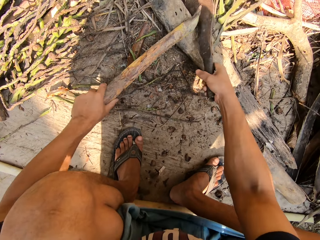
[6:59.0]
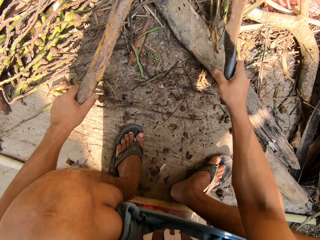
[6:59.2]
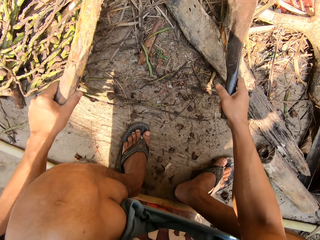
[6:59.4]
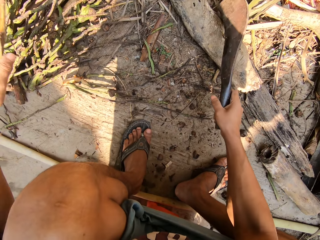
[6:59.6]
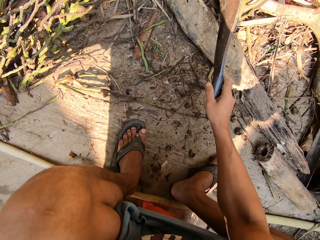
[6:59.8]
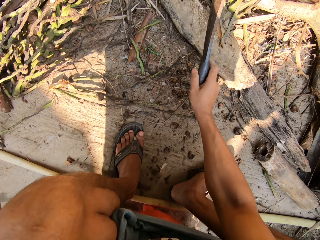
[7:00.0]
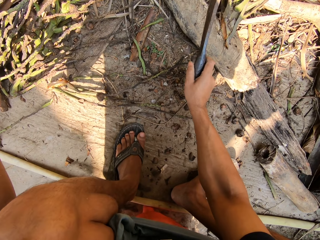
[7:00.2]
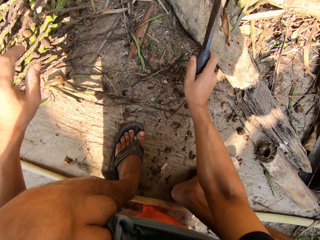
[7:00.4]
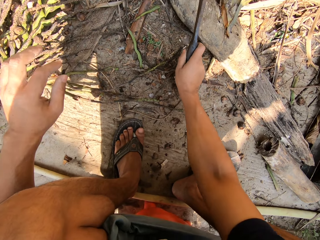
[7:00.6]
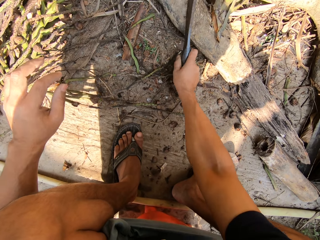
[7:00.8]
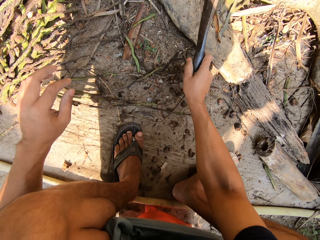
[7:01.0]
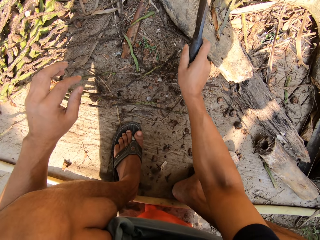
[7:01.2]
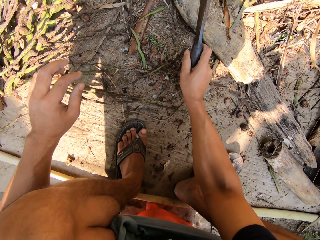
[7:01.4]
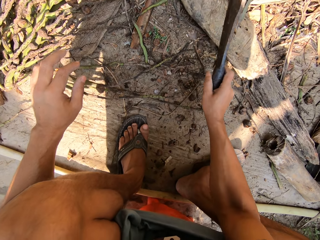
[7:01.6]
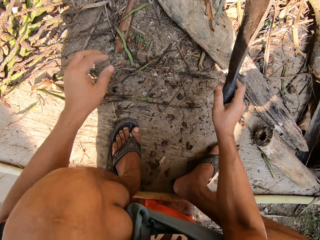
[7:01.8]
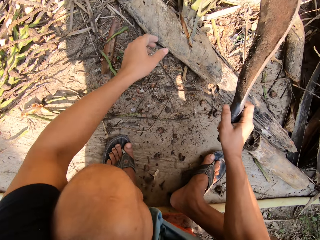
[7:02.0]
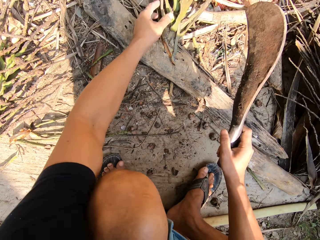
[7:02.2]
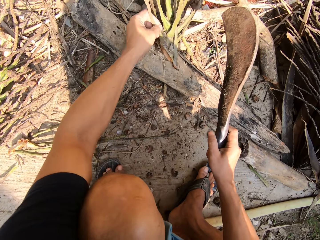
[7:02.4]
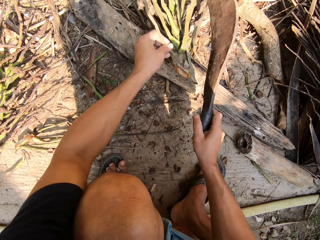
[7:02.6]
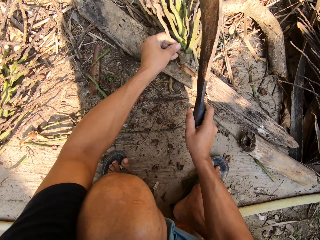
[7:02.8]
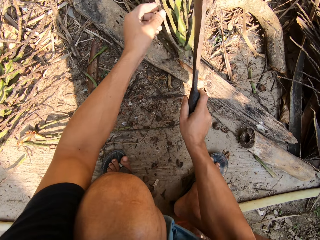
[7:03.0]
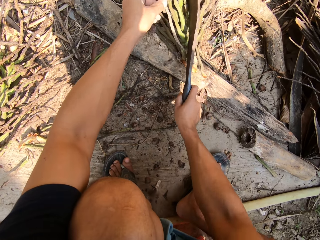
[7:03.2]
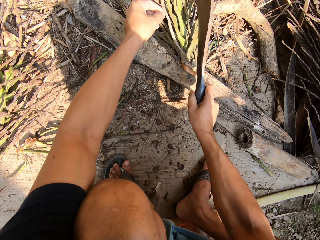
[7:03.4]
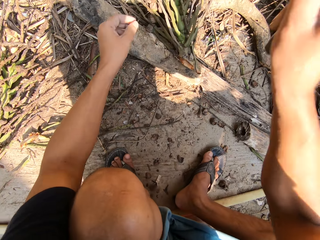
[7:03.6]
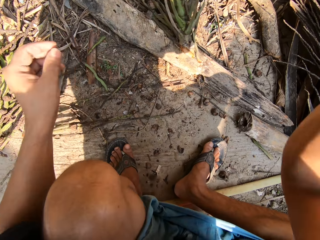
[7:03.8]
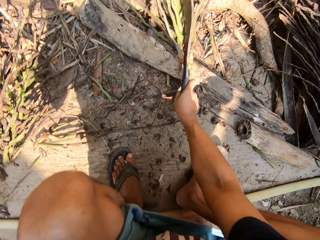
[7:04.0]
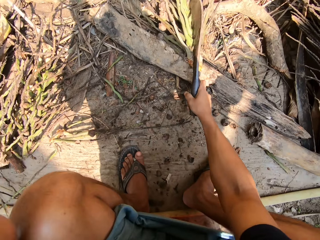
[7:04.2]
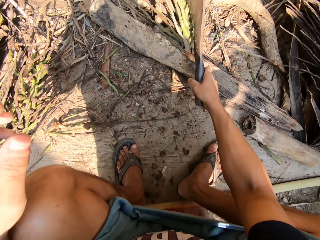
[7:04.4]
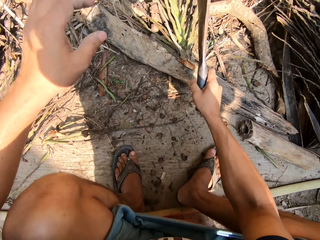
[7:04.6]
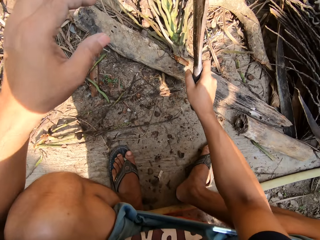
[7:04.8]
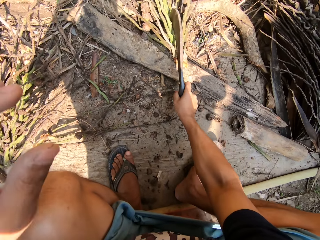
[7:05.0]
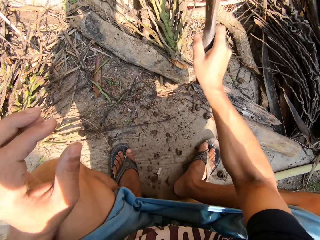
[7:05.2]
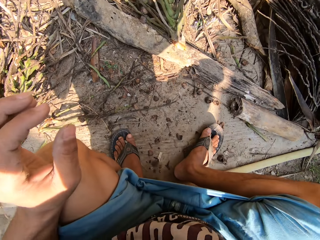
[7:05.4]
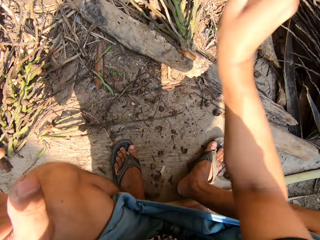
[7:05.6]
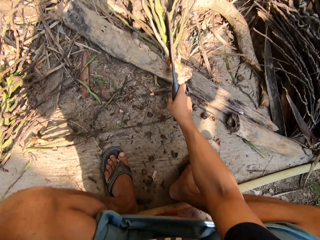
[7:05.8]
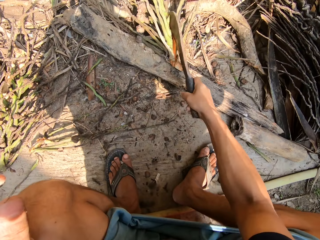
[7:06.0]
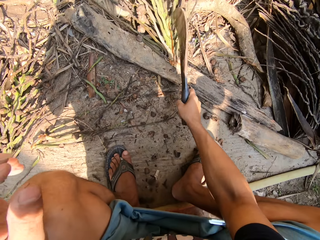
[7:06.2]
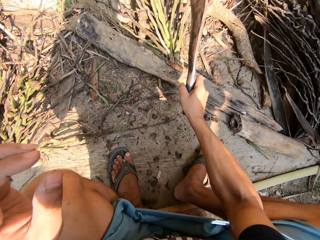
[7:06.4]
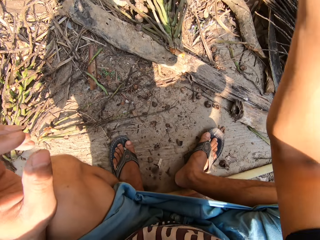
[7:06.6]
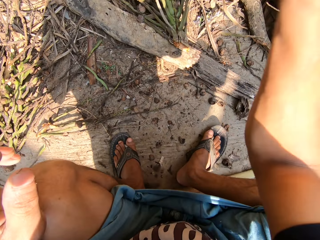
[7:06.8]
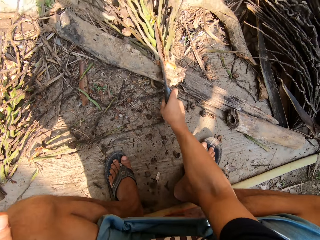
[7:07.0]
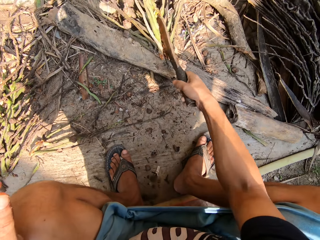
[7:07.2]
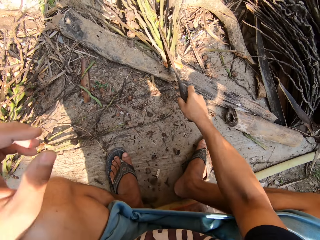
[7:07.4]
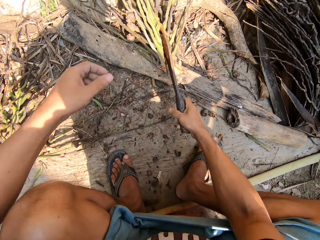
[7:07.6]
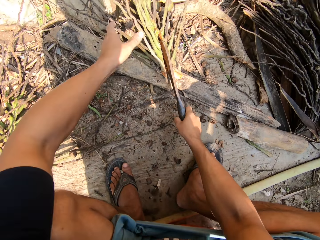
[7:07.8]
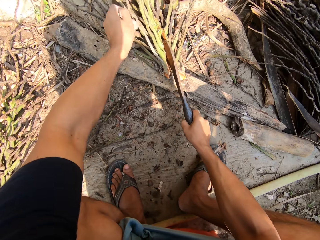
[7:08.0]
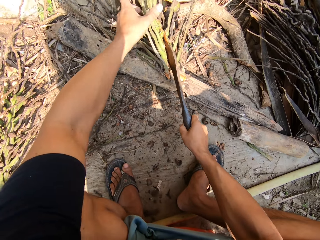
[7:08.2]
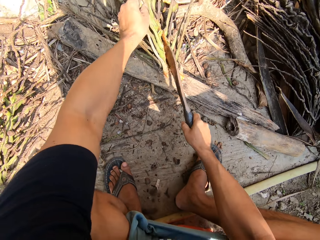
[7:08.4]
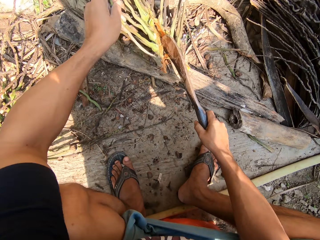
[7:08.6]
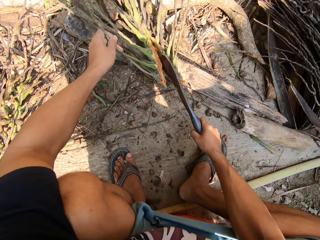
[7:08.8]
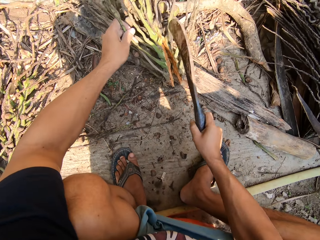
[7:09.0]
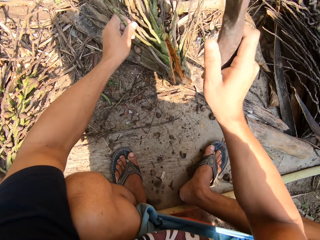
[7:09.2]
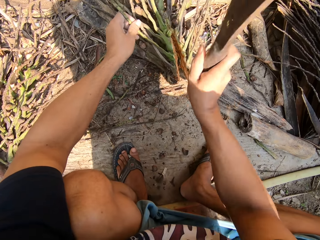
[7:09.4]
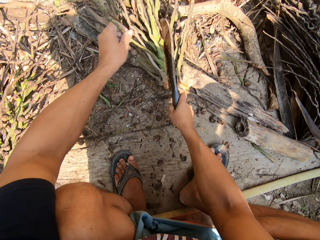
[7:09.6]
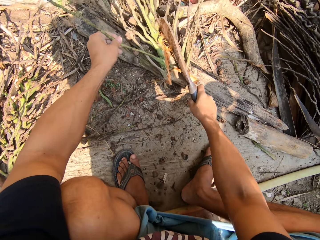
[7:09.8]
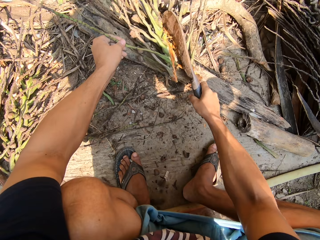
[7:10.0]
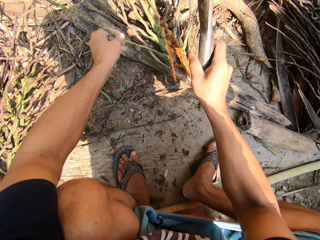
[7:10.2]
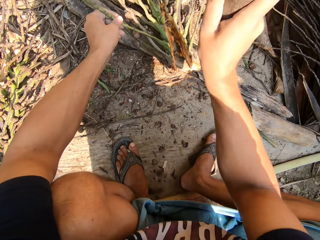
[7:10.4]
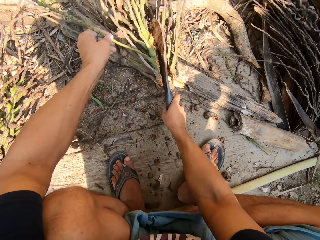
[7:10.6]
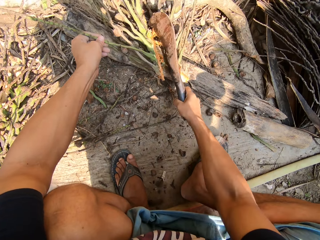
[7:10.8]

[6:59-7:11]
The camera wearer adds the dried plant to a pile of dried plants with his left hand. He holds the machete. He cuts the dried plant in his left hand with the machete in his right hand.

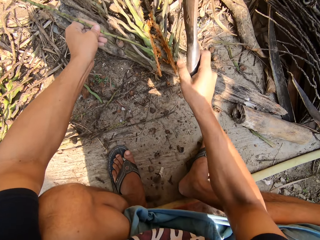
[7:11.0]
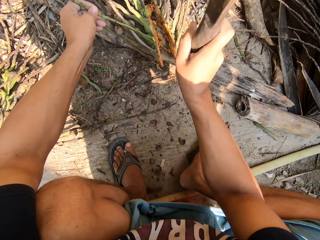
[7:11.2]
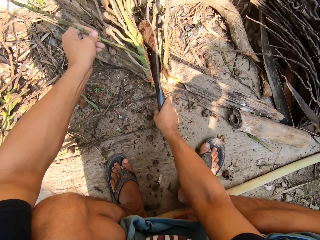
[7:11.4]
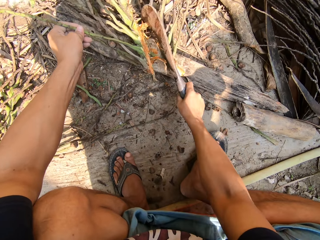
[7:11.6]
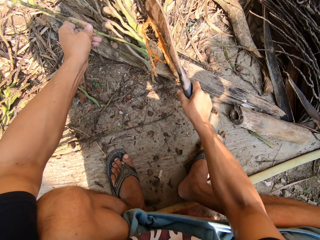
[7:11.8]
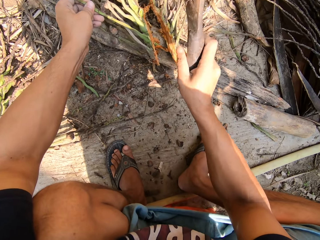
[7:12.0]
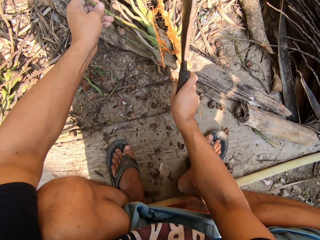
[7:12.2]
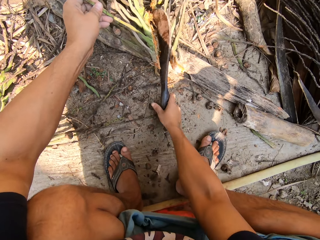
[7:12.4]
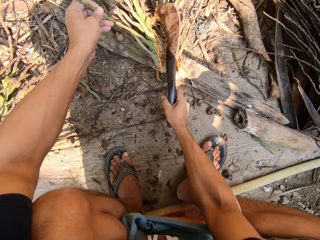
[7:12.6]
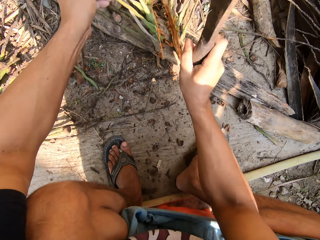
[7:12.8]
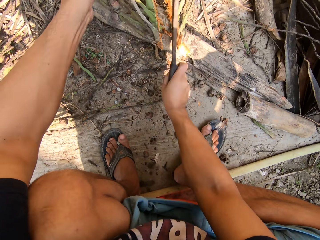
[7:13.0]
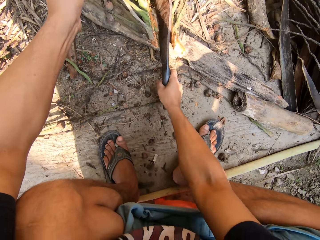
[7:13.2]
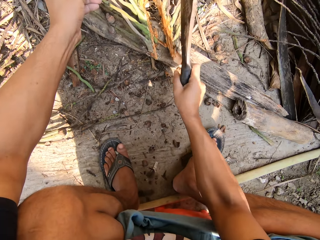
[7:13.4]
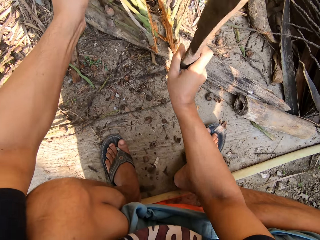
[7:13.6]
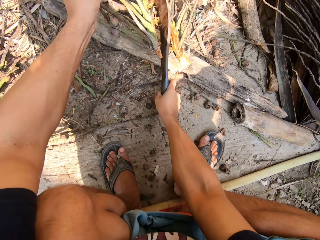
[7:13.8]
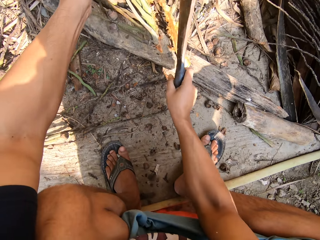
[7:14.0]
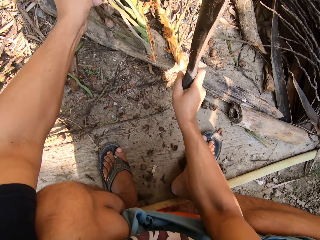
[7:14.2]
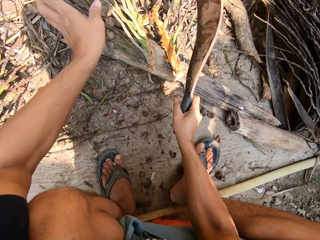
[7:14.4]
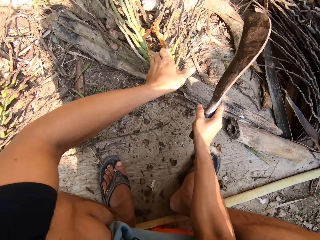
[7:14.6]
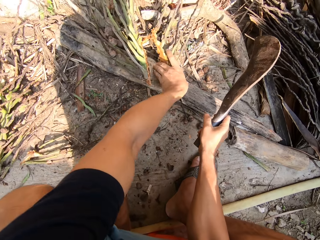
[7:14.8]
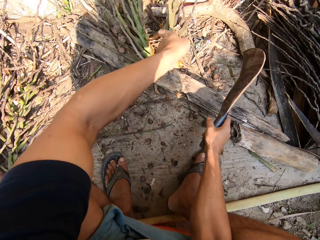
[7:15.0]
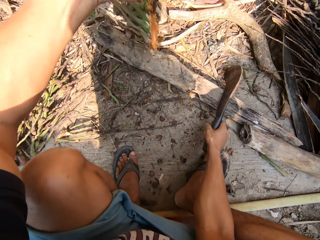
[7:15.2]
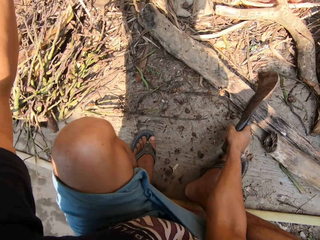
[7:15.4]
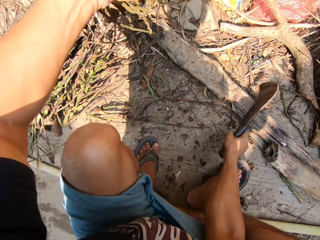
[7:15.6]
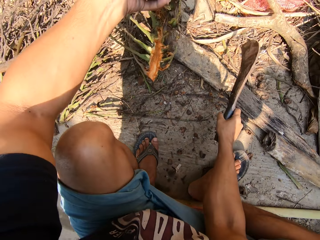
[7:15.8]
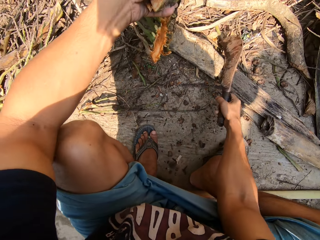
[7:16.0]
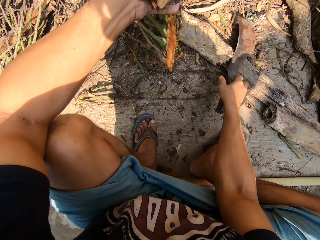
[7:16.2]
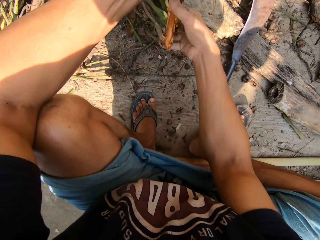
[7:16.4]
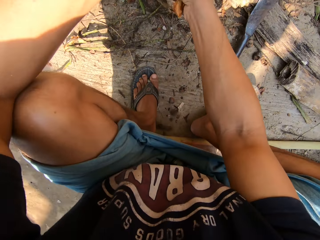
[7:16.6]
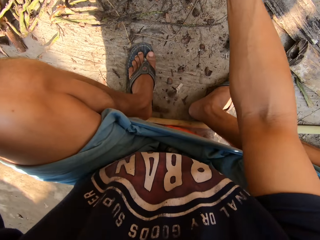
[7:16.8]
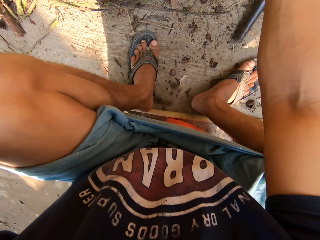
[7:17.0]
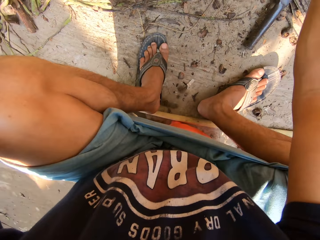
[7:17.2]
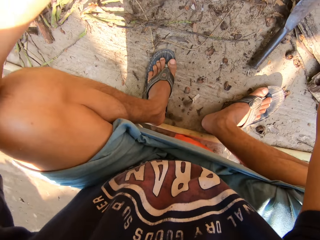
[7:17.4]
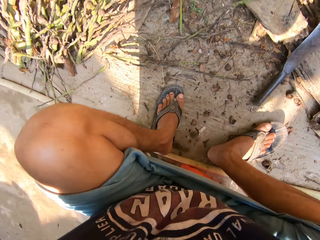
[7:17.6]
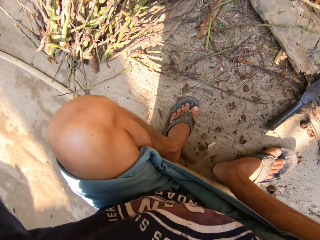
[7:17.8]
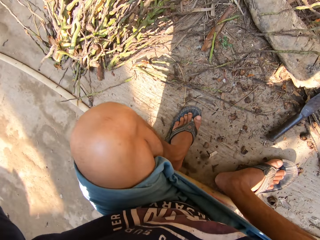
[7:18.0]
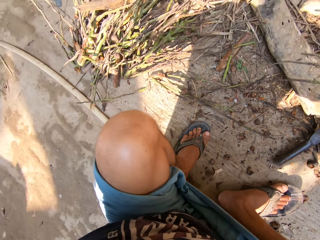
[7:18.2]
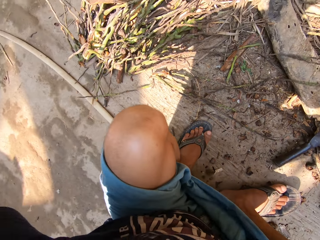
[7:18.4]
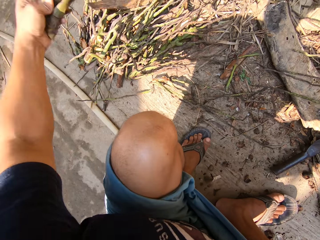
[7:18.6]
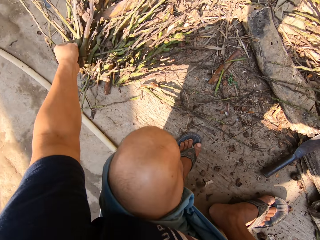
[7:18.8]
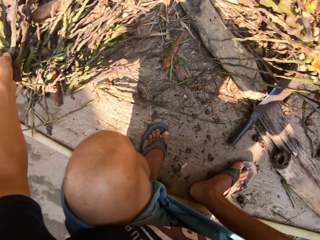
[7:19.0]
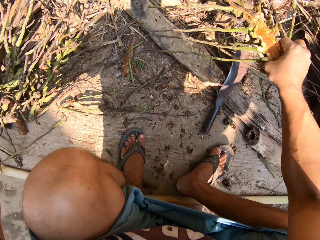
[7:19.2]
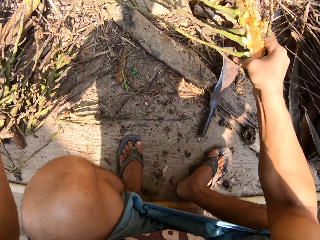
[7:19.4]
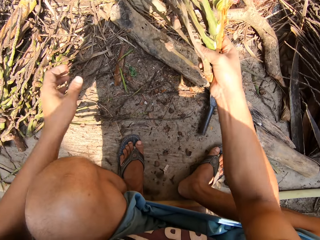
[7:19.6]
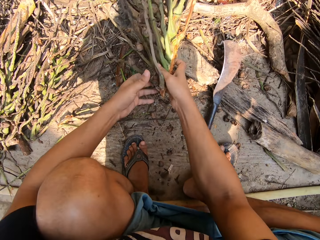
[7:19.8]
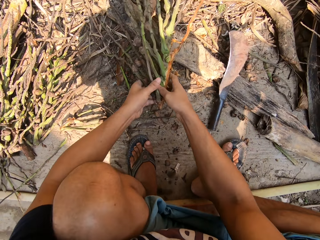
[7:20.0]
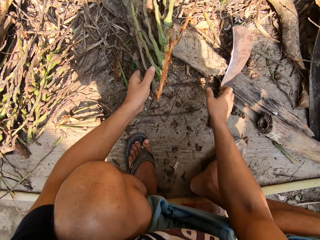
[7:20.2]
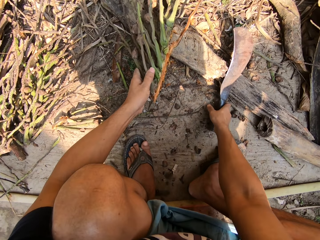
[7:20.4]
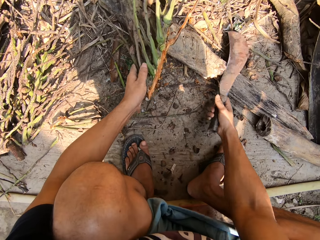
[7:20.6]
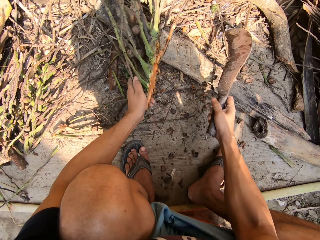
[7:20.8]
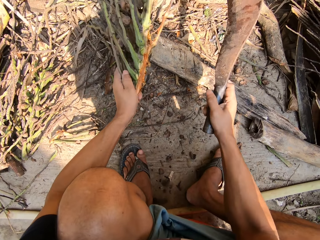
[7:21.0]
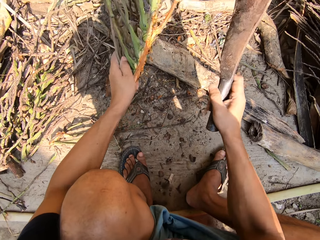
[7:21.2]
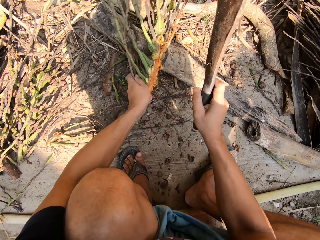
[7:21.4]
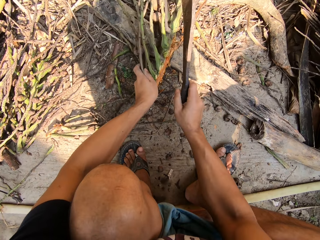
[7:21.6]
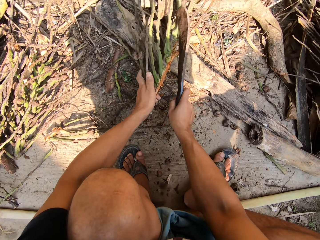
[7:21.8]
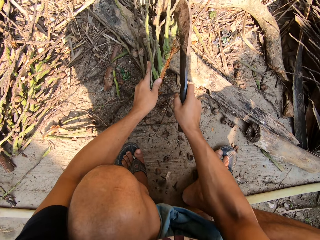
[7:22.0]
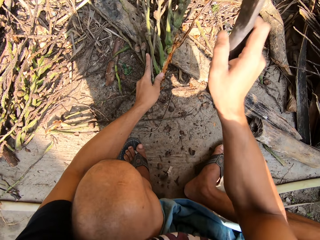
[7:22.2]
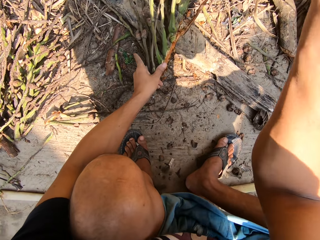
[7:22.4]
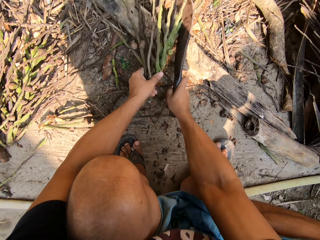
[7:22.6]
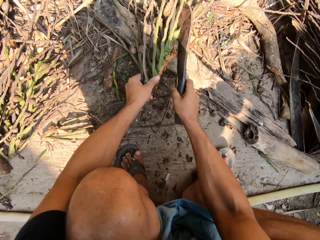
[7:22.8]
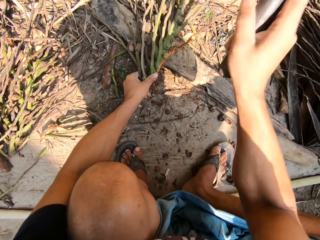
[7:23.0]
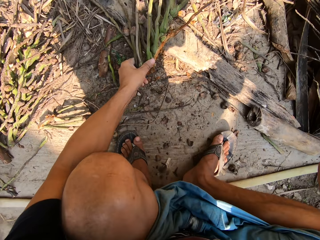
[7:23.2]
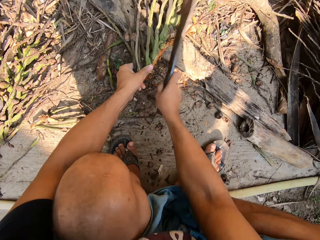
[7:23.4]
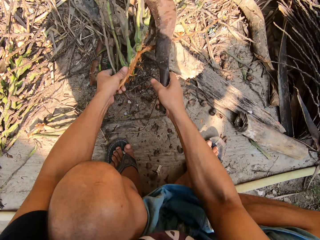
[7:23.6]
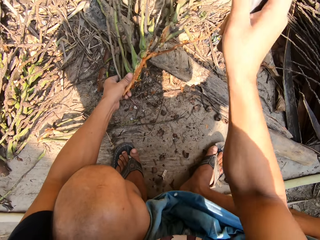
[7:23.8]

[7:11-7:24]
The camera wearer picks up the dried plant with his left hand. He pulls apart the dried plant with both hands. He adds the dried plant to a pile of dried plants with his left hand. He holds the branches. He passes the dried plant in his right hand to his left hand. He holds the machete. He picks up the machete on the floor with his right hand. He cuts the dried plant in his left hand with the machete in his right hand.
